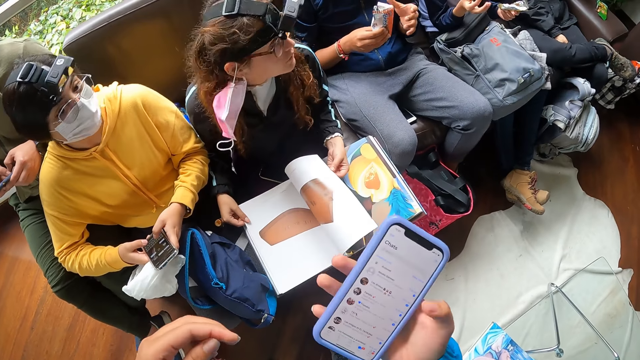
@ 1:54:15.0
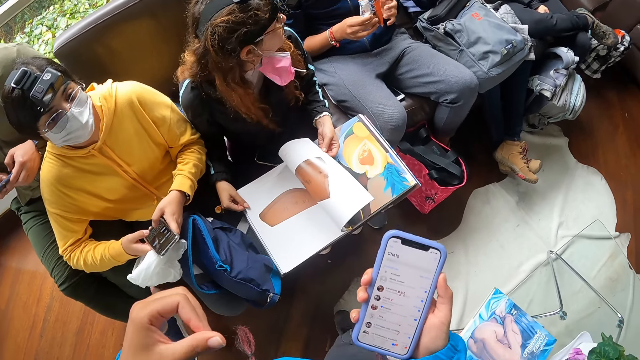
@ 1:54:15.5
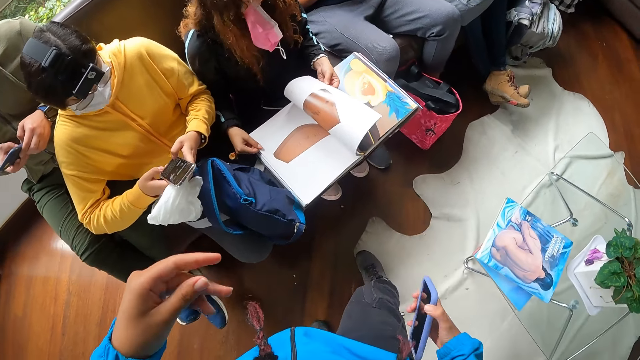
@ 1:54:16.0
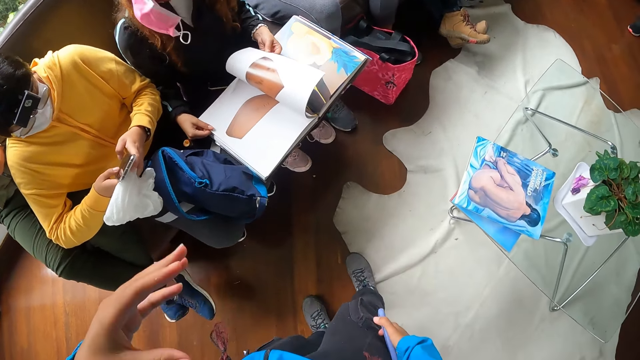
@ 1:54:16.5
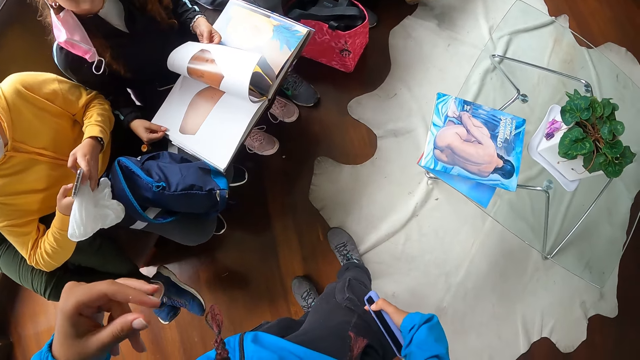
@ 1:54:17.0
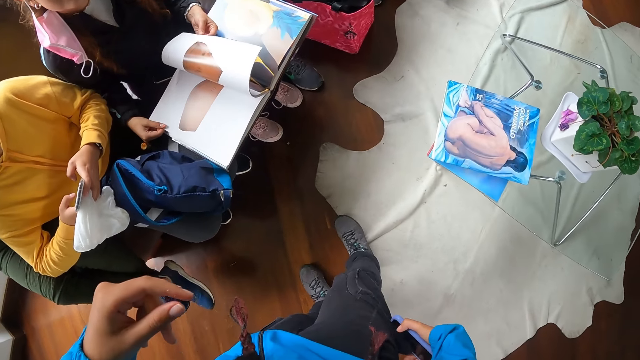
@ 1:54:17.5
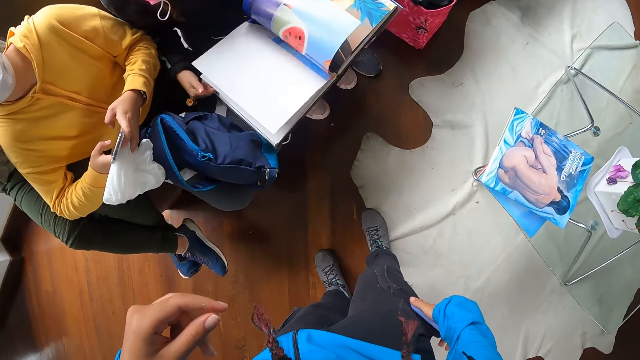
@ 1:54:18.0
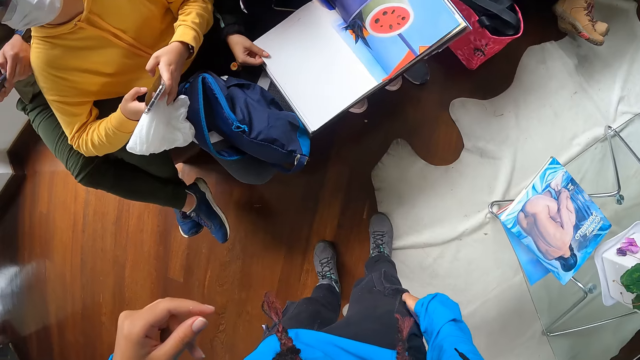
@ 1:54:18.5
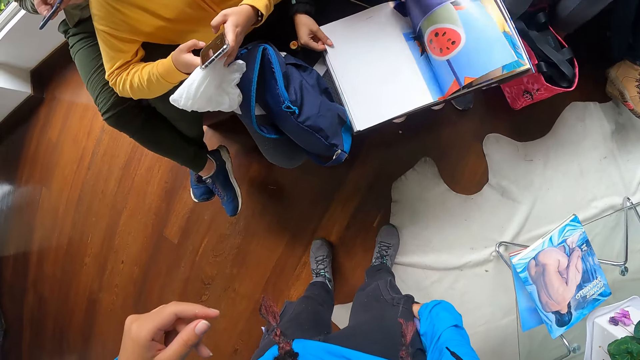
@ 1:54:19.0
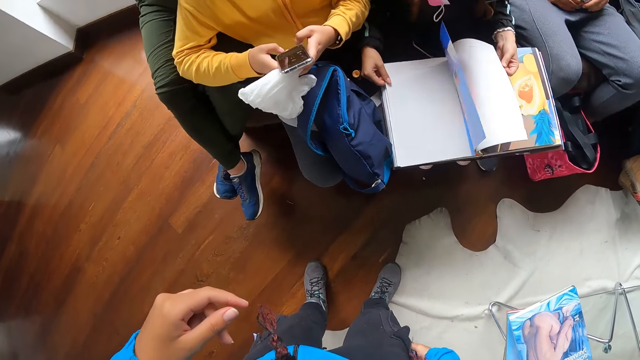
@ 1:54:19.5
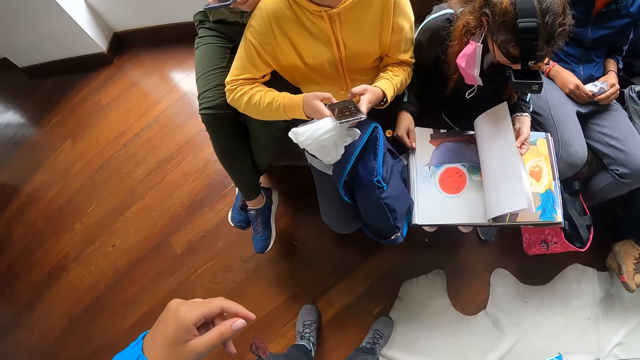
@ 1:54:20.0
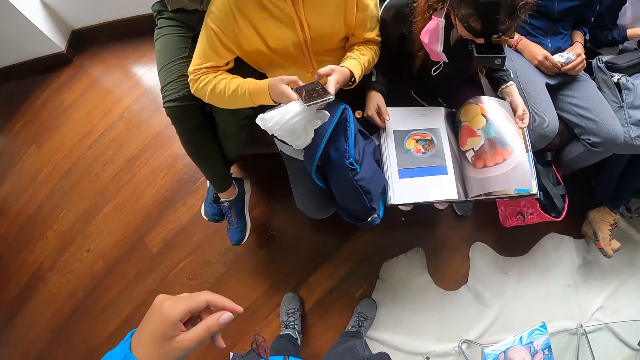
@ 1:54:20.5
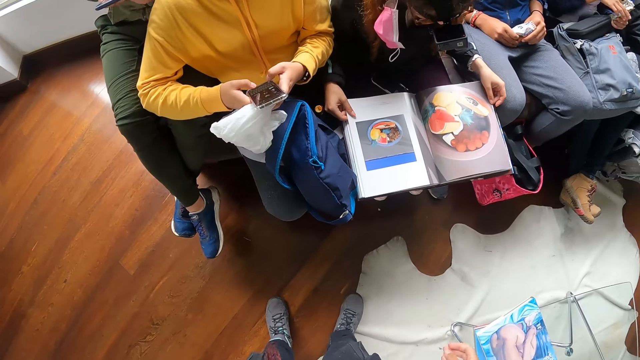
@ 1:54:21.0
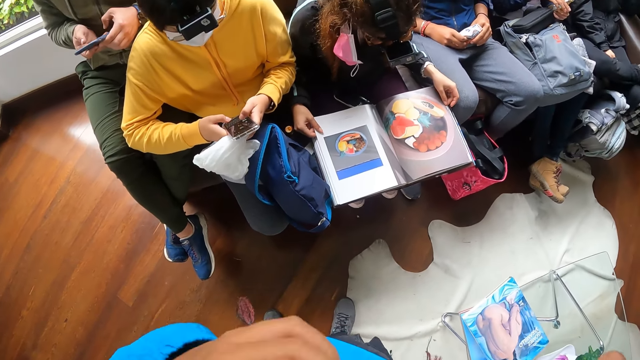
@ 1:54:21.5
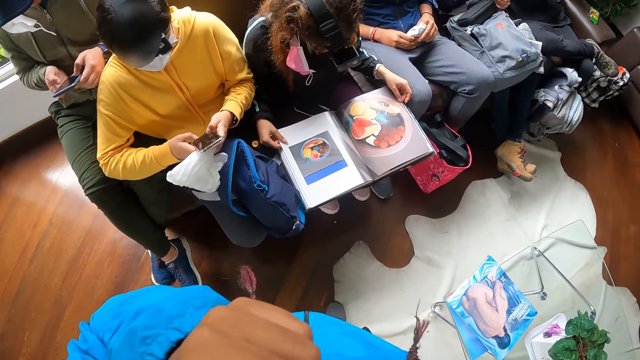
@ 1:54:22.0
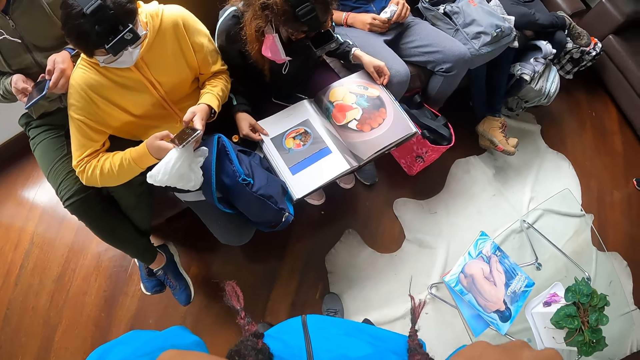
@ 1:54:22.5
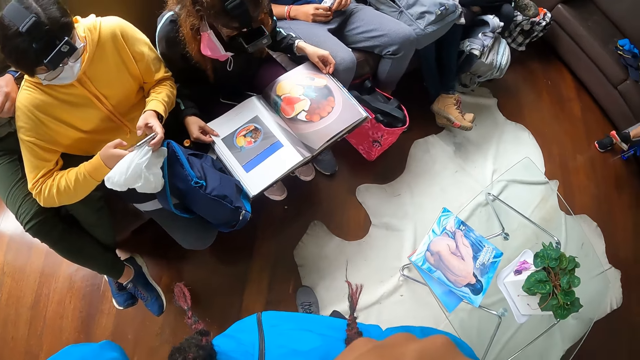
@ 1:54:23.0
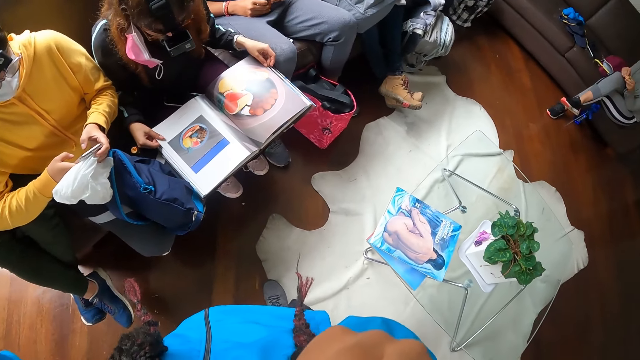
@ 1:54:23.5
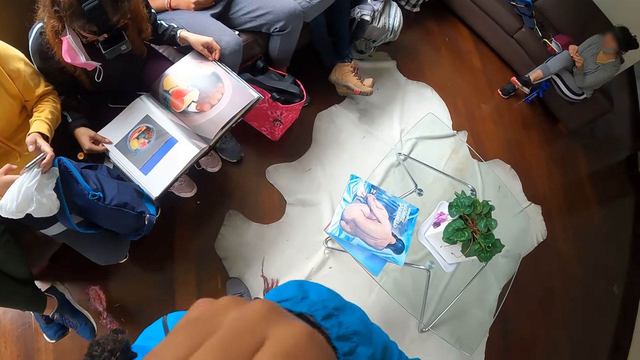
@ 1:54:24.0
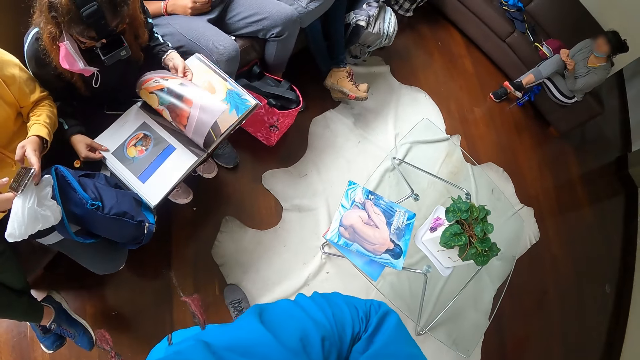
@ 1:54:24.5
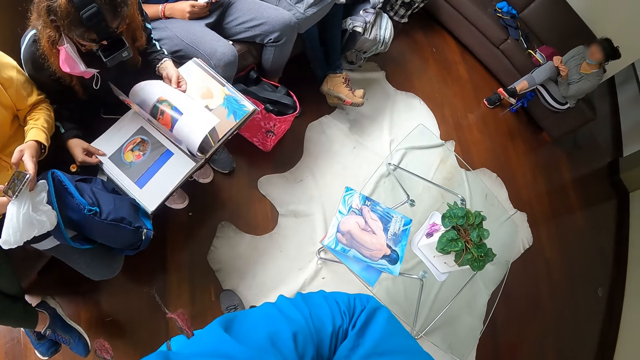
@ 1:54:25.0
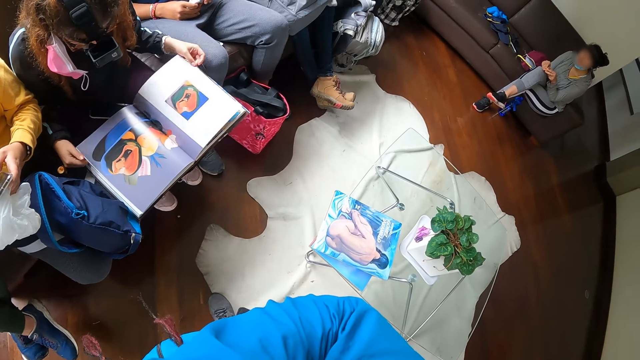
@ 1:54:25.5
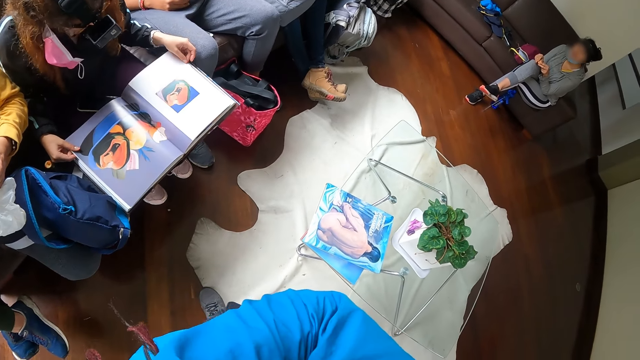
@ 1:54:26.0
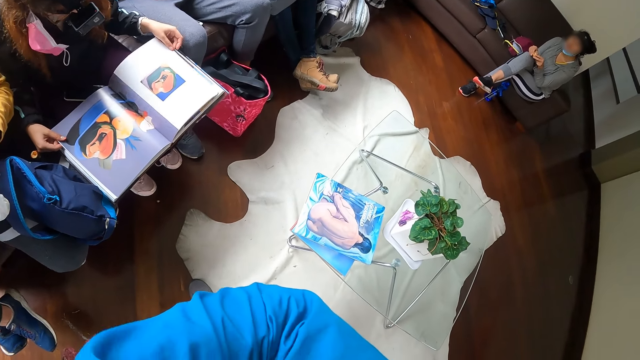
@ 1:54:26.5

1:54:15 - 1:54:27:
The camera wearer drops the phone in her pocket with her right hand. She looks around.

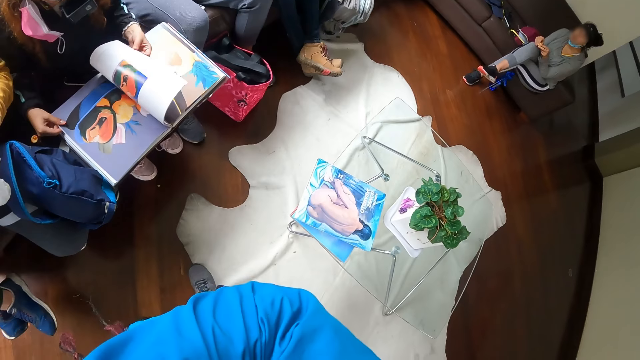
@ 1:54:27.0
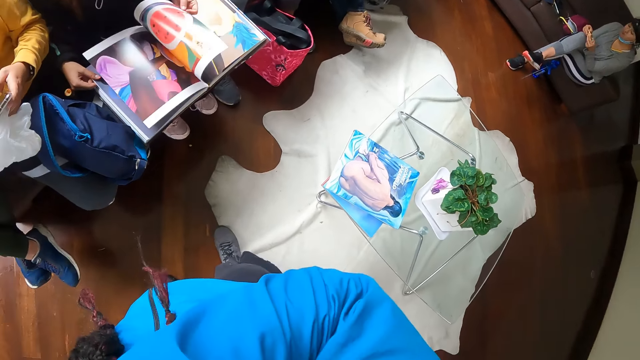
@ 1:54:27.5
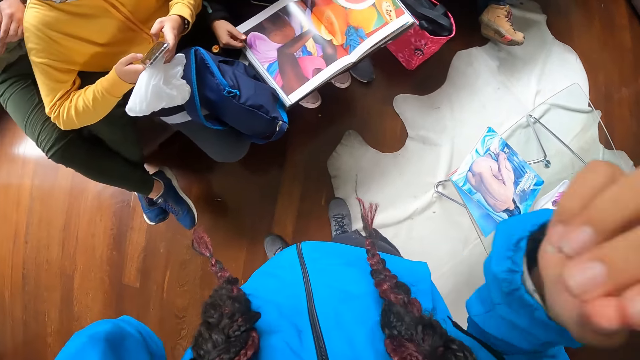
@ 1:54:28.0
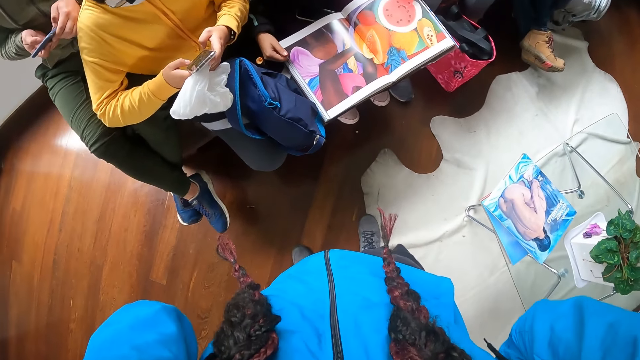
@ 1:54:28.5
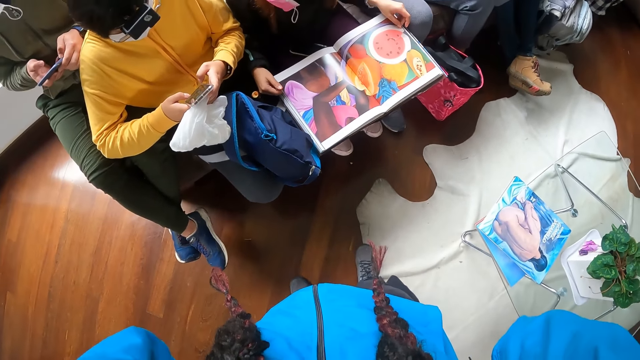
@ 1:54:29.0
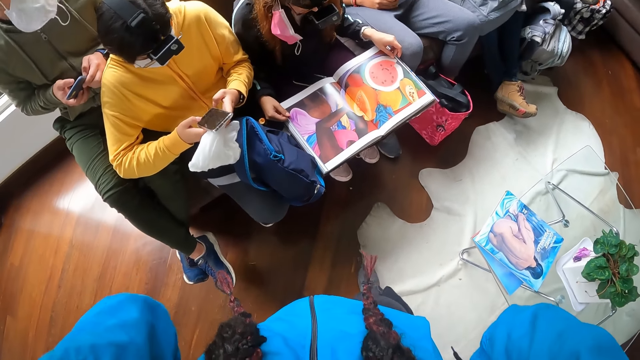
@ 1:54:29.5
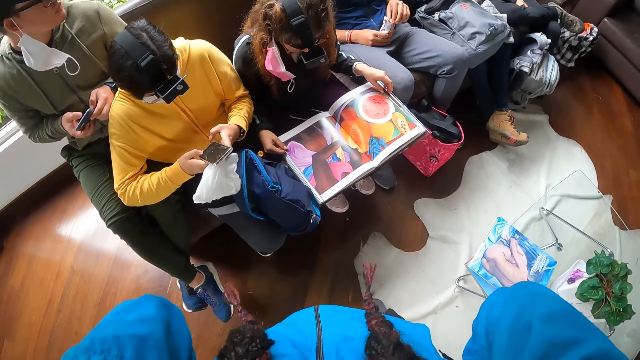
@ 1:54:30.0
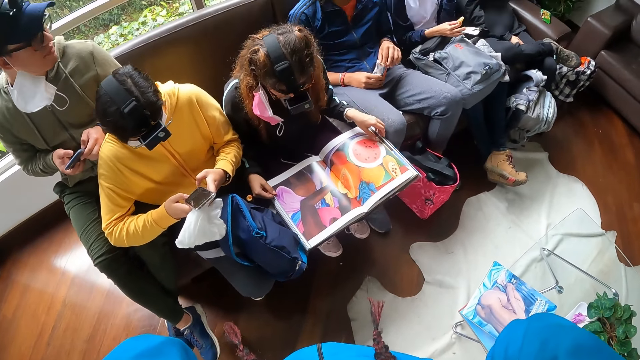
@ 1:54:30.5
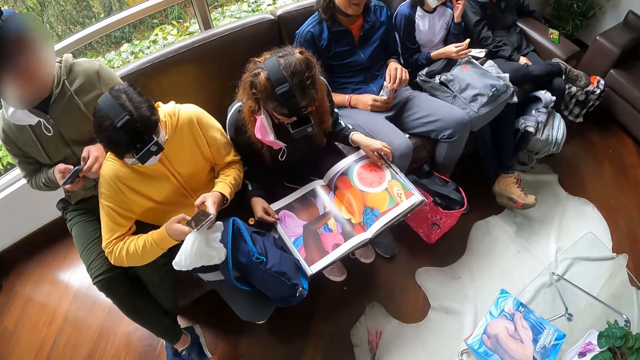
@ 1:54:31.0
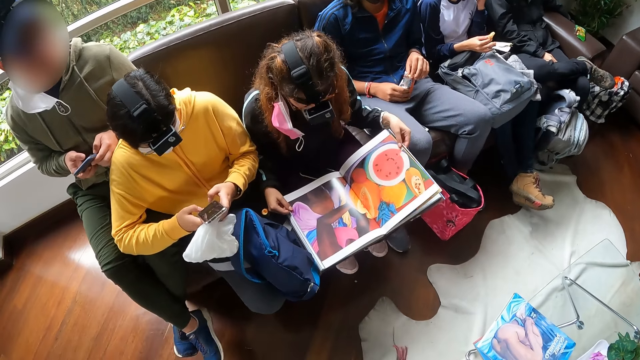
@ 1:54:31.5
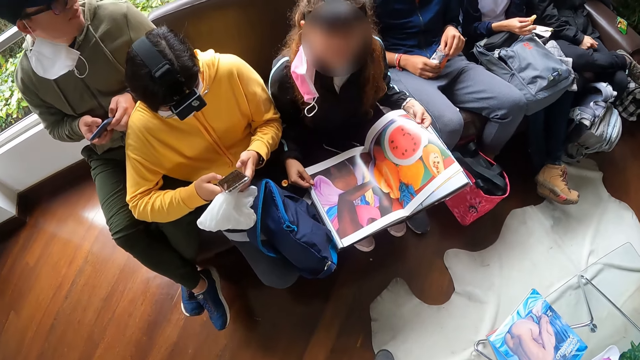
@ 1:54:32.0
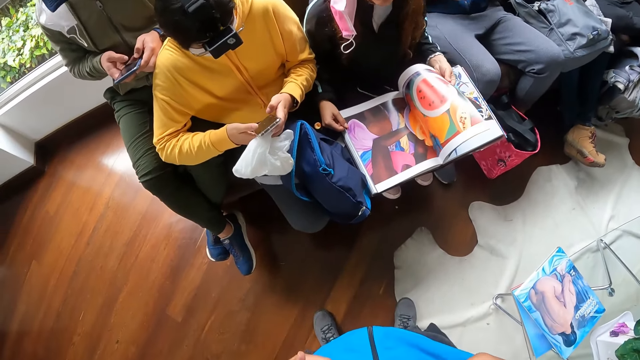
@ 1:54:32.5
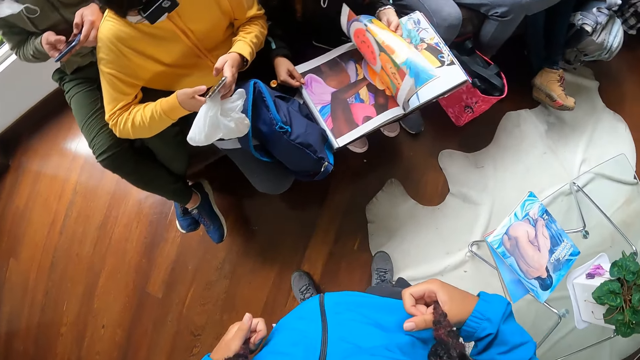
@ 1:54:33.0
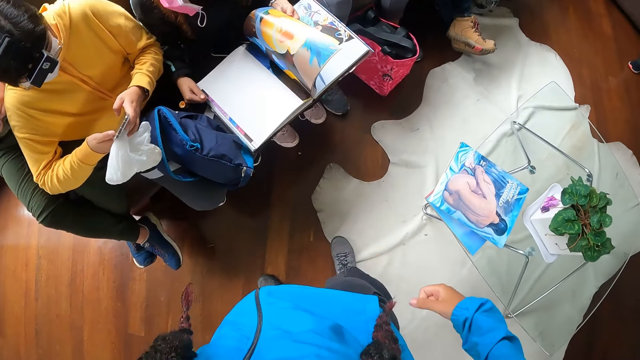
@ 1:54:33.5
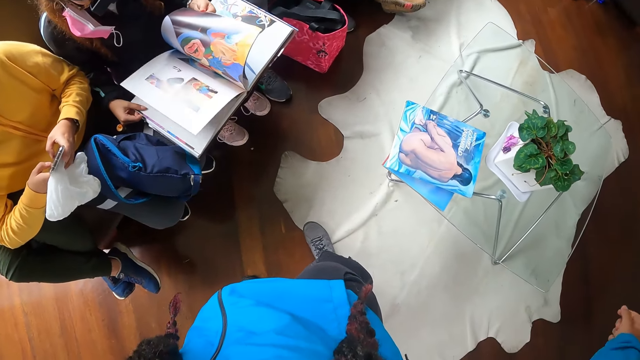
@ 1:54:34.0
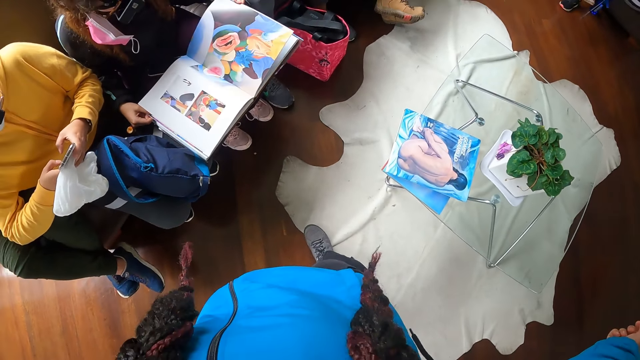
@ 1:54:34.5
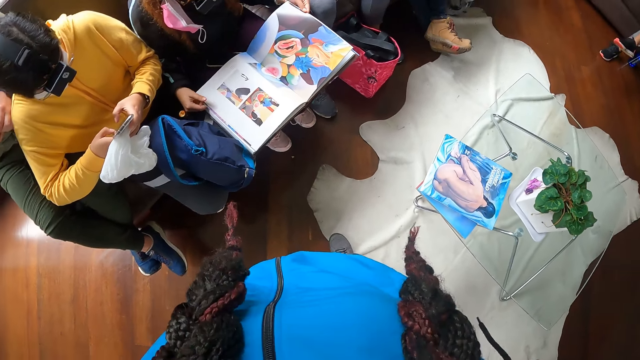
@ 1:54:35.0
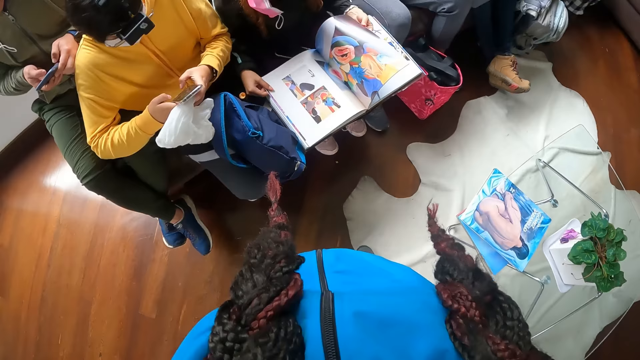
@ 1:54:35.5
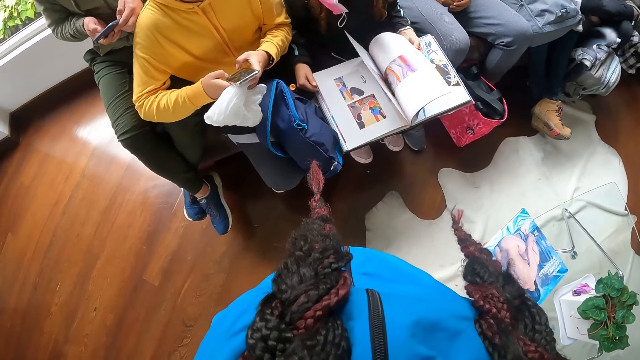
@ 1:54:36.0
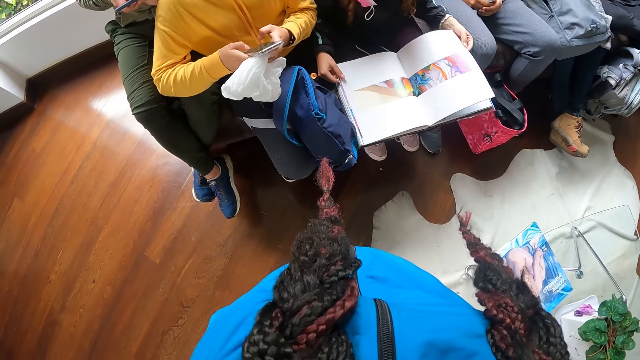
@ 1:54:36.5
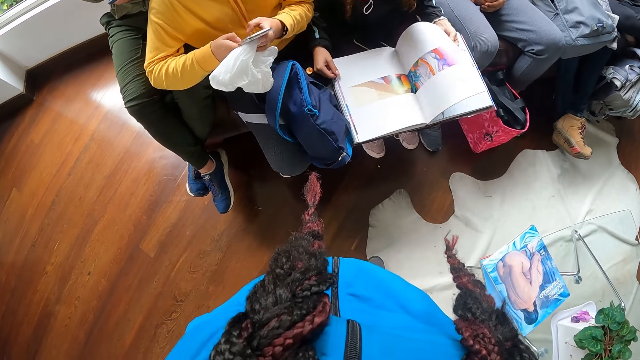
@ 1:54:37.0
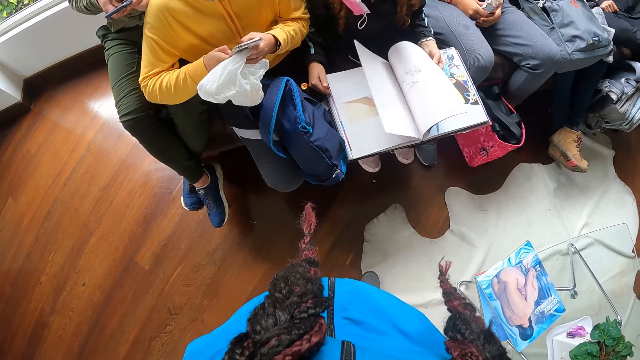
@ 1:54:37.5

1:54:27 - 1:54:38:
The man eats a snack in his right hand.
